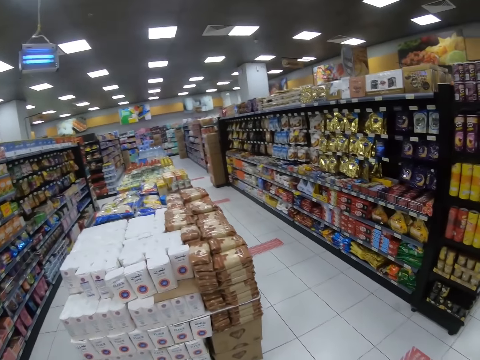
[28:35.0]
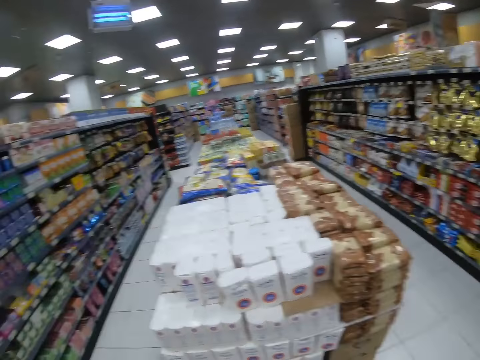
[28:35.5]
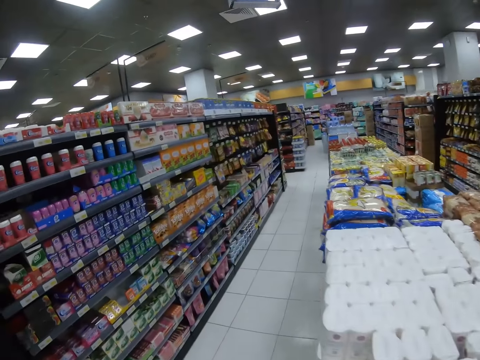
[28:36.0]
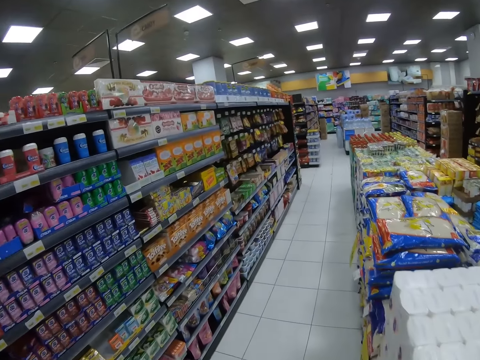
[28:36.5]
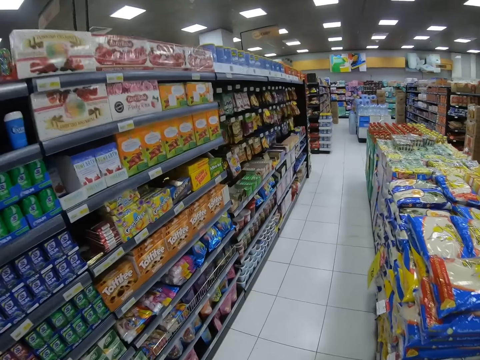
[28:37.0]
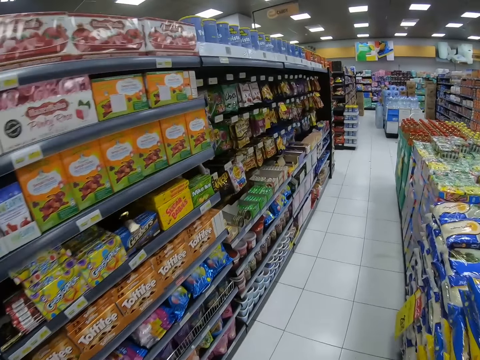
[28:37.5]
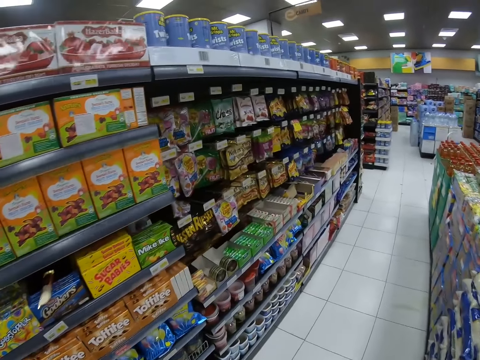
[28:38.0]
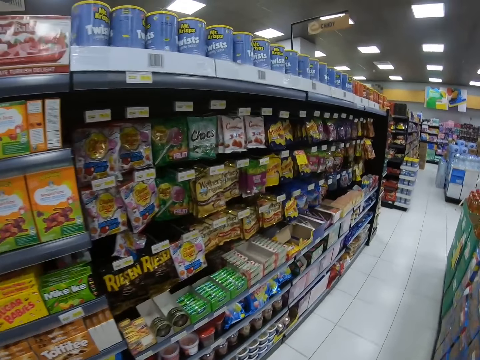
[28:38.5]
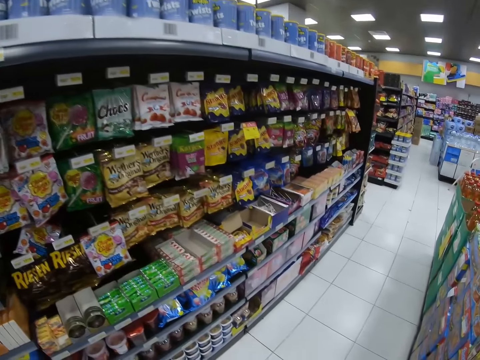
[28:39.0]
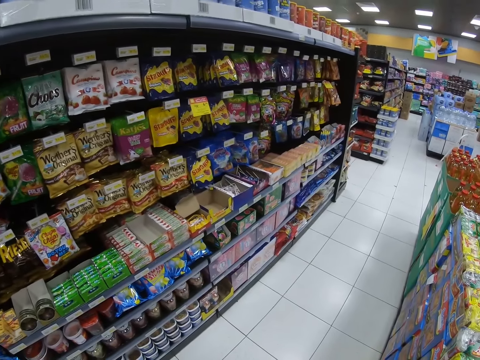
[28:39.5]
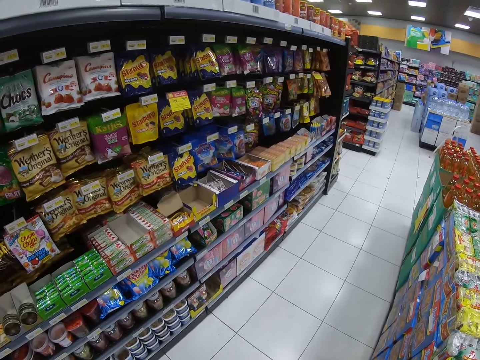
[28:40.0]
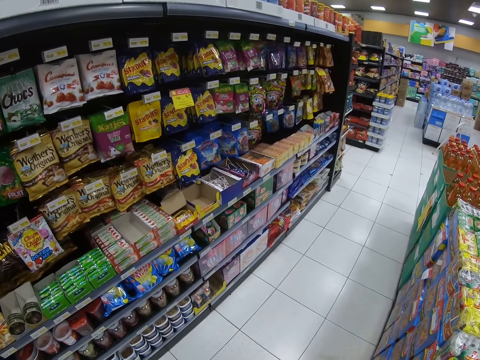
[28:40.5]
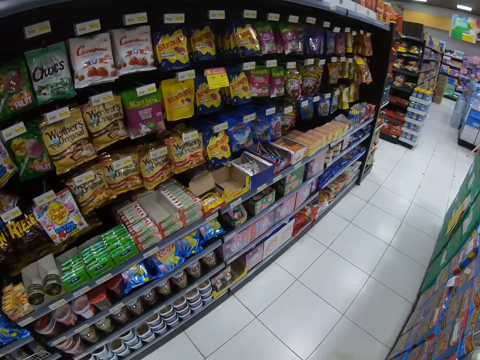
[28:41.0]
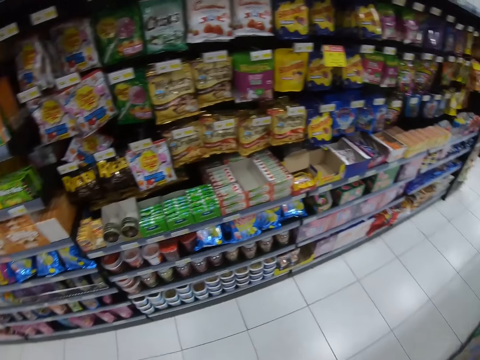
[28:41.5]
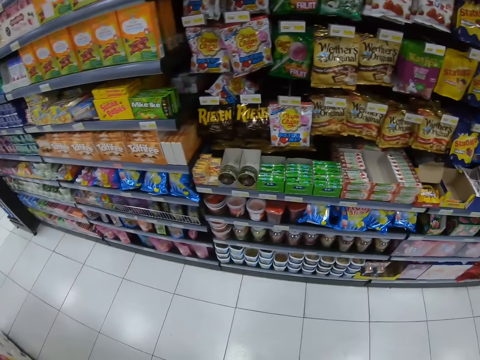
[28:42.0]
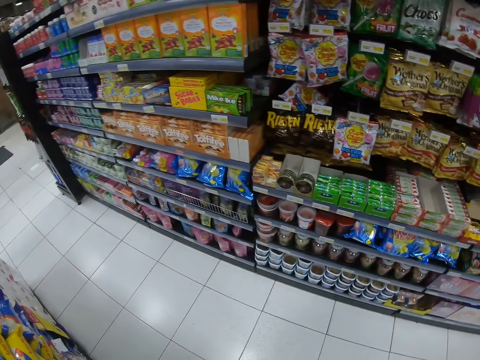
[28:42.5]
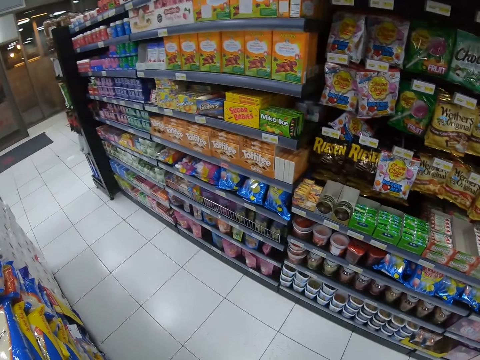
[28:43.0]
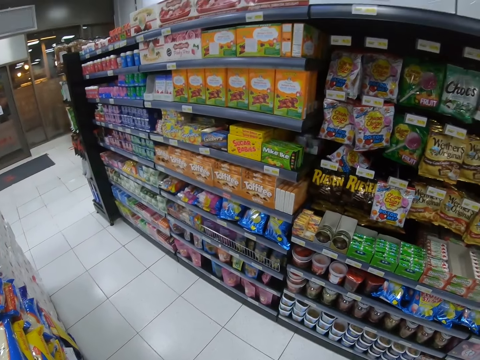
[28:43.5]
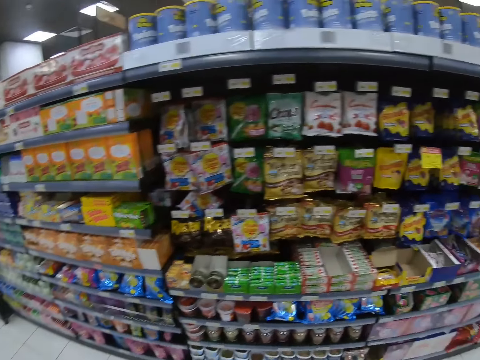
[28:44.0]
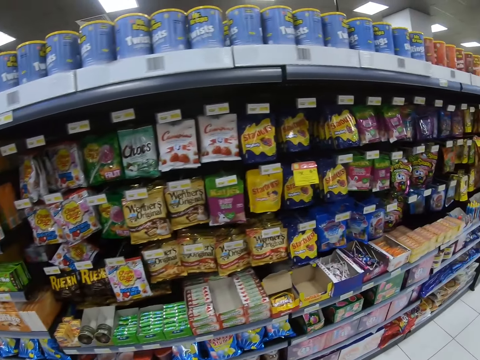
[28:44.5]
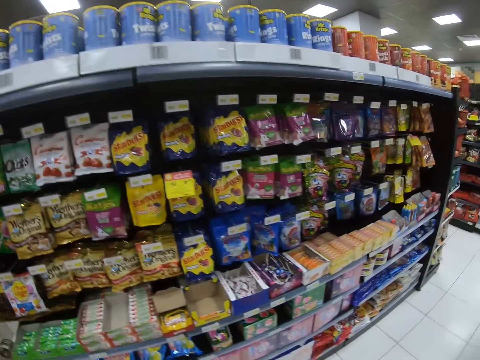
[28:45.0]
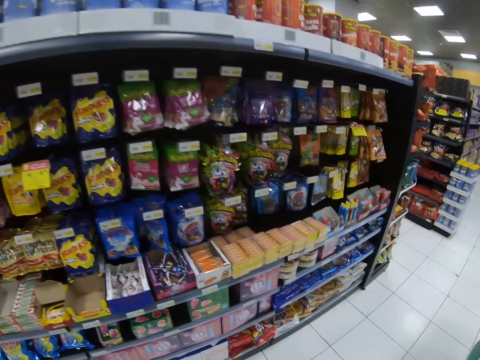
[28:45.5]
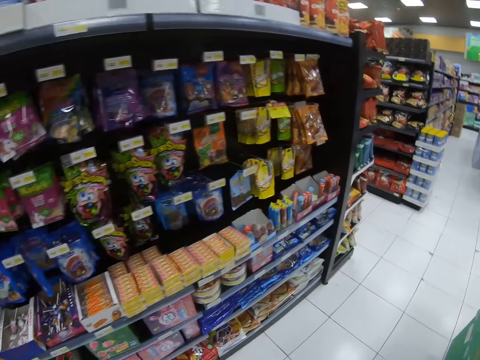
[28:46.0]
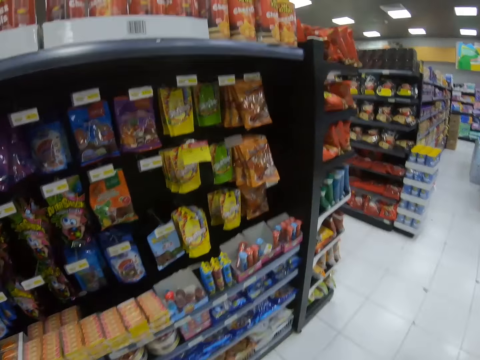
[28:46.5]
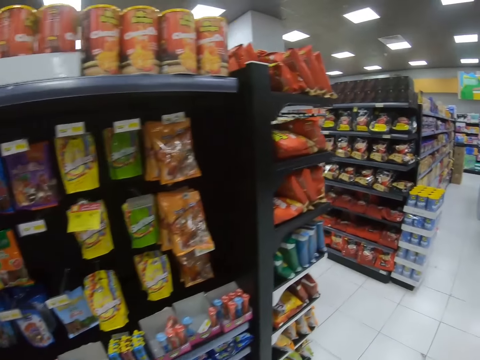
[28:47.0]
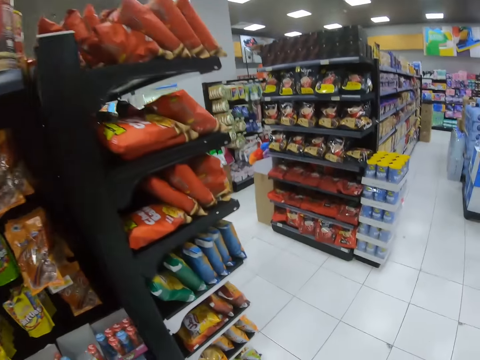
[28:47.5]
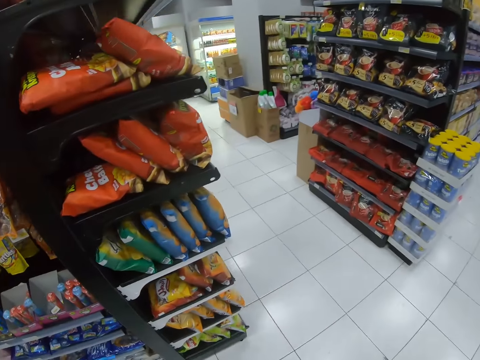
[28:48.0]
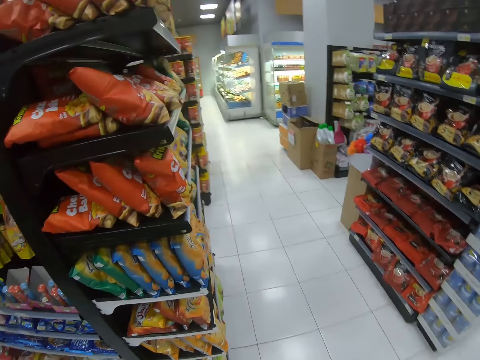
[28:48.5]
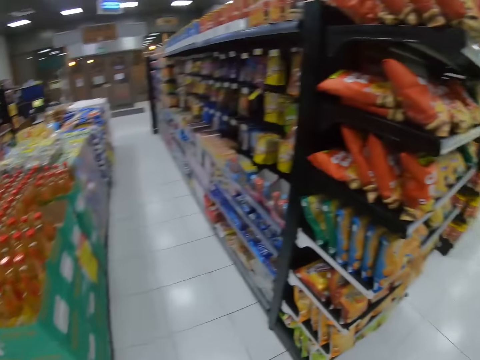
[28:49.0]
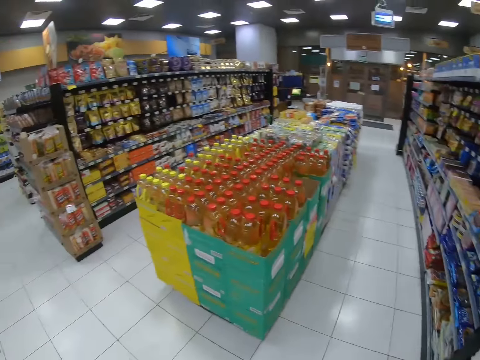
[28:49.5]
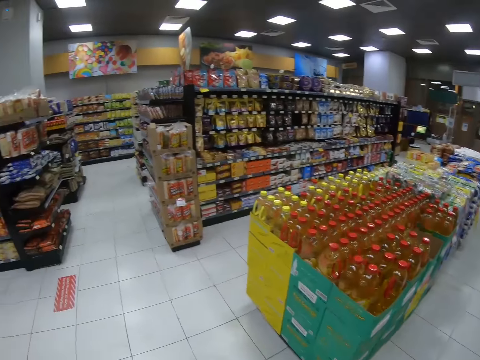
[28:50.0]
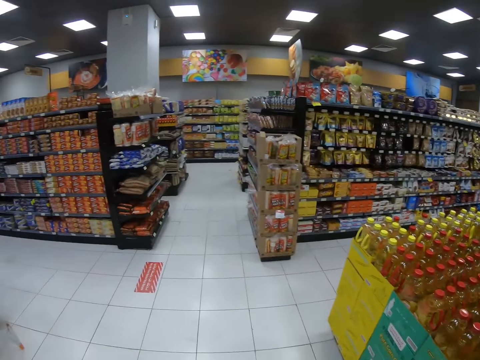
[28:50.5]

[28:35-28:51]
The camera wearer walks around the supermarket. They look around. They walk across the store.

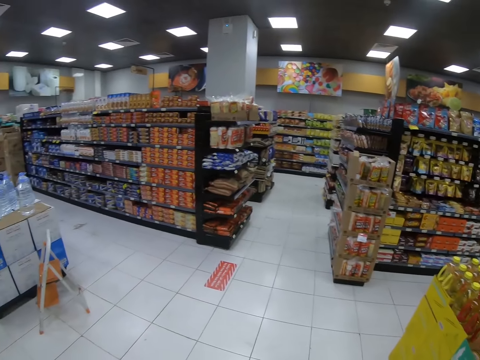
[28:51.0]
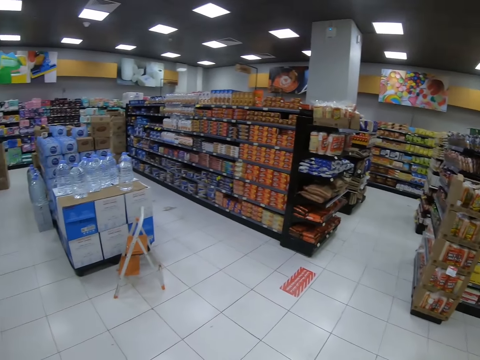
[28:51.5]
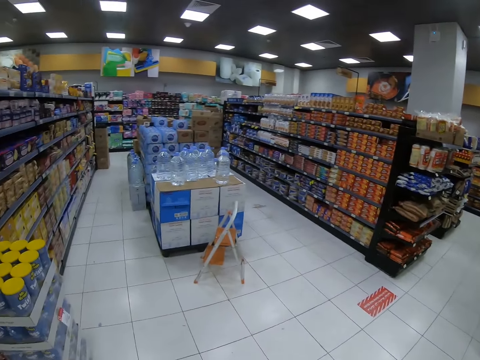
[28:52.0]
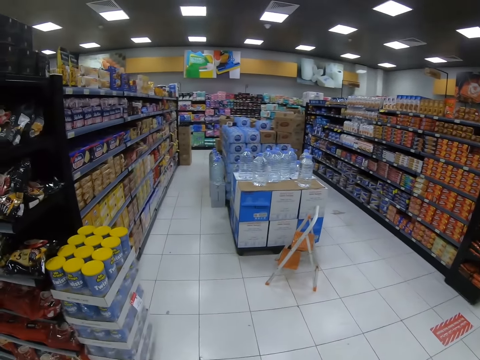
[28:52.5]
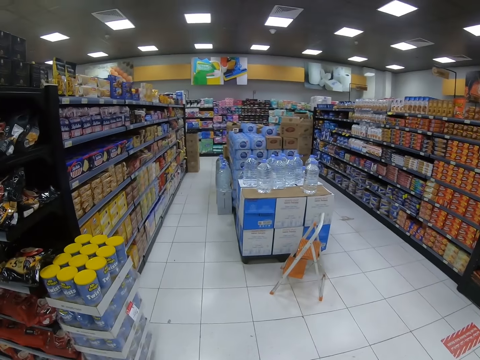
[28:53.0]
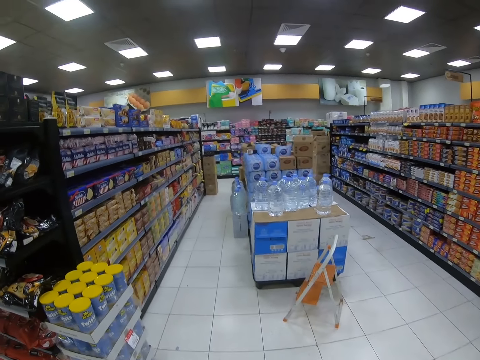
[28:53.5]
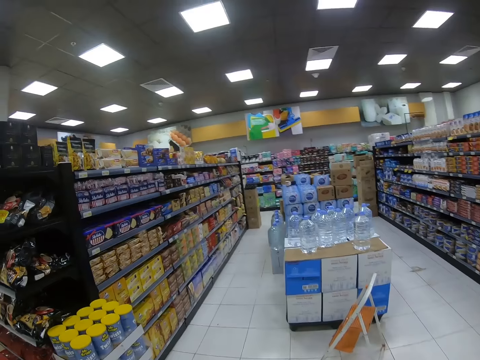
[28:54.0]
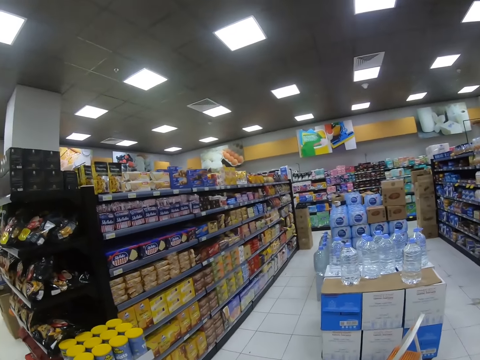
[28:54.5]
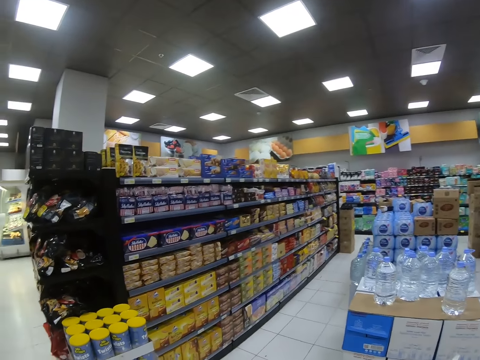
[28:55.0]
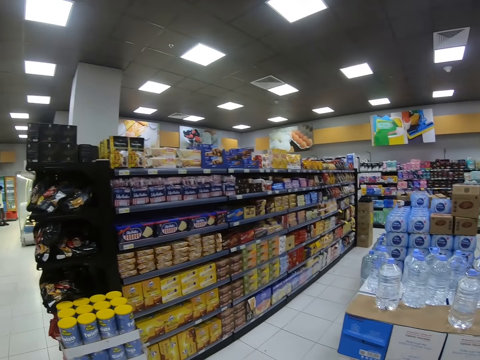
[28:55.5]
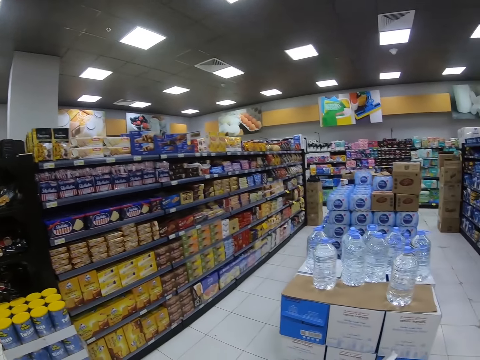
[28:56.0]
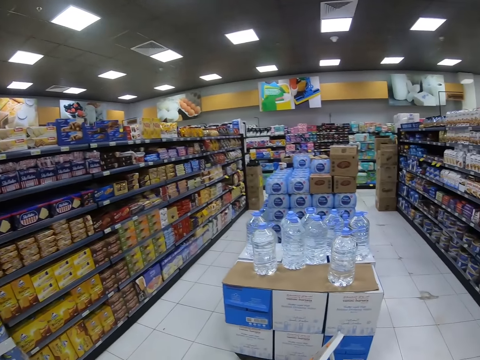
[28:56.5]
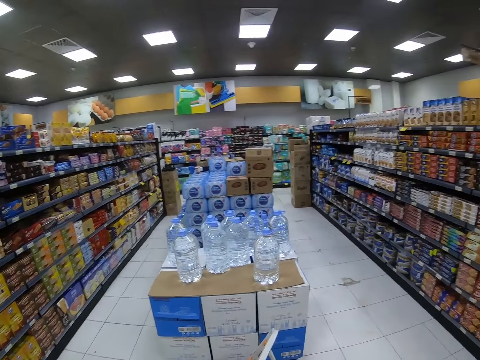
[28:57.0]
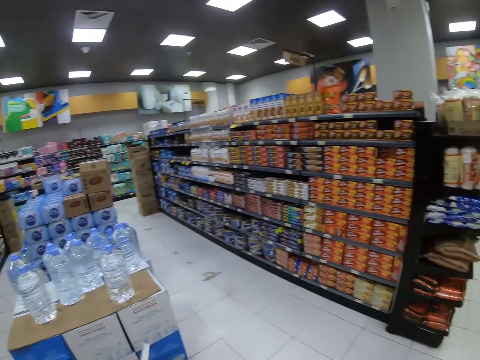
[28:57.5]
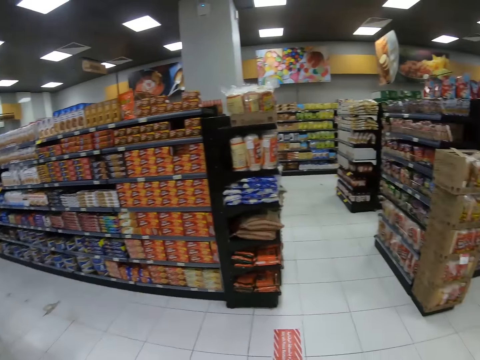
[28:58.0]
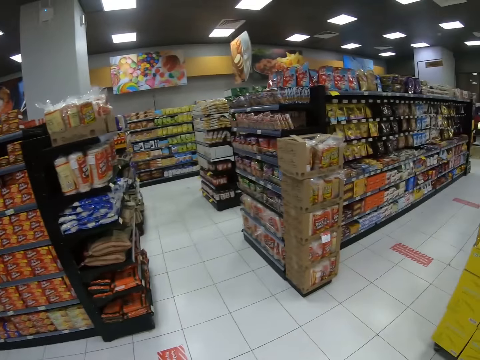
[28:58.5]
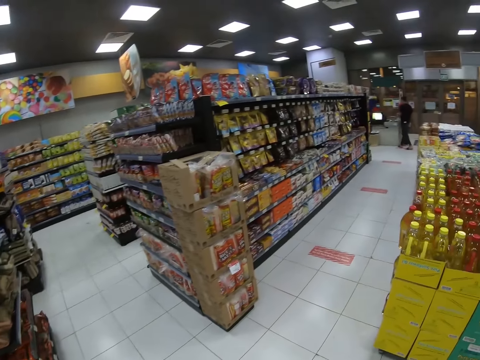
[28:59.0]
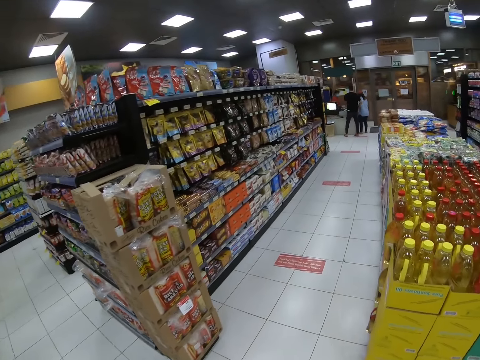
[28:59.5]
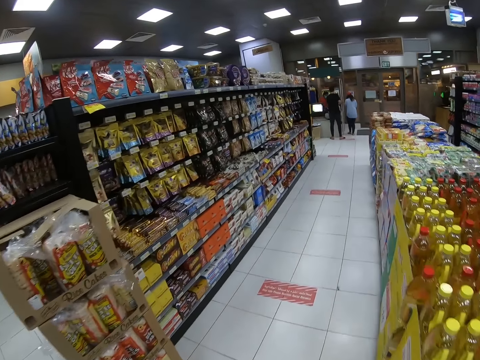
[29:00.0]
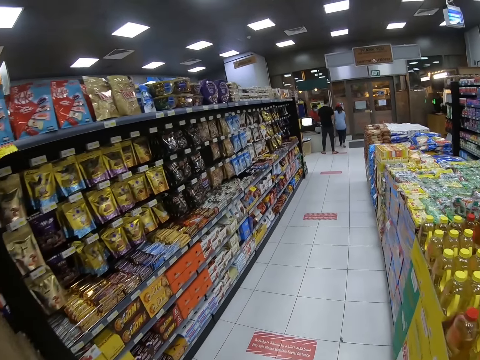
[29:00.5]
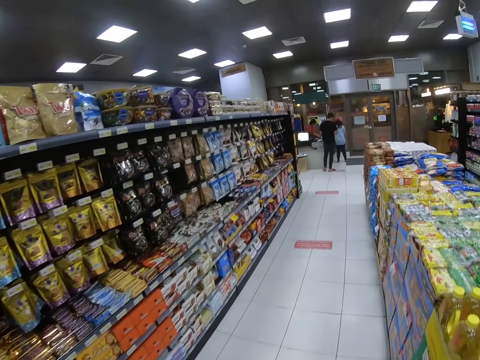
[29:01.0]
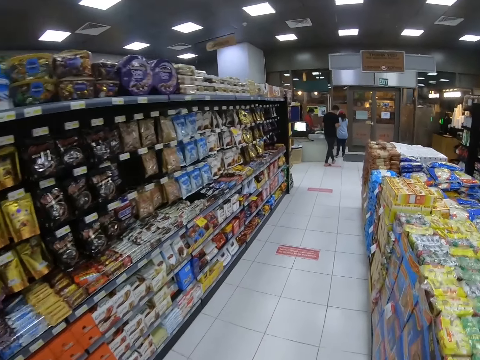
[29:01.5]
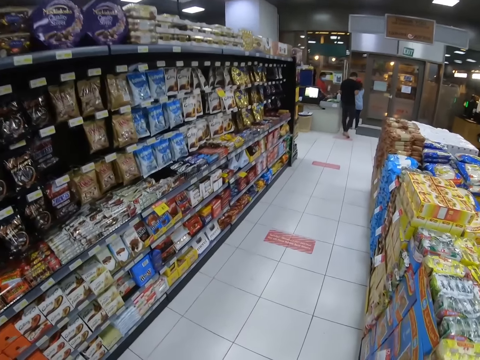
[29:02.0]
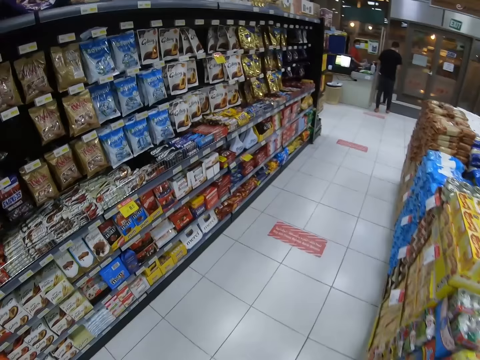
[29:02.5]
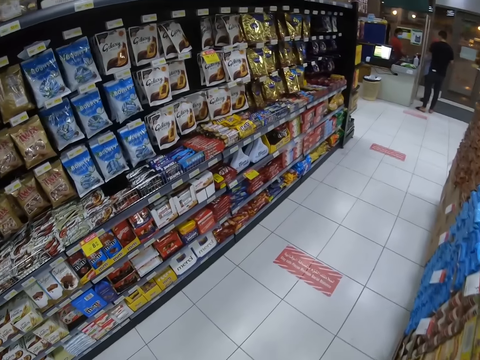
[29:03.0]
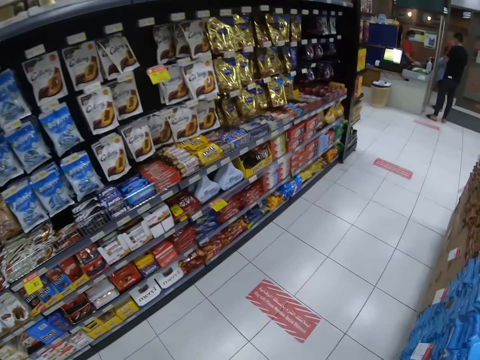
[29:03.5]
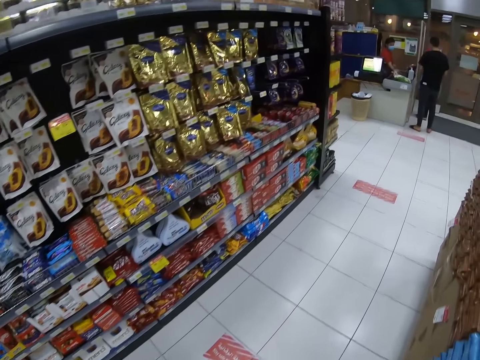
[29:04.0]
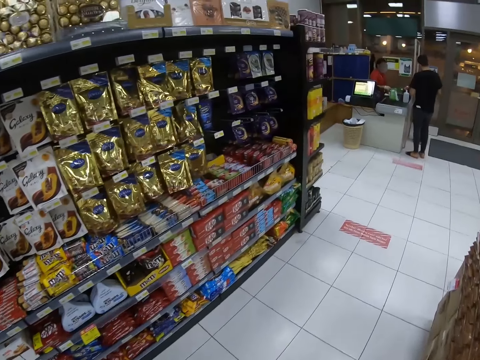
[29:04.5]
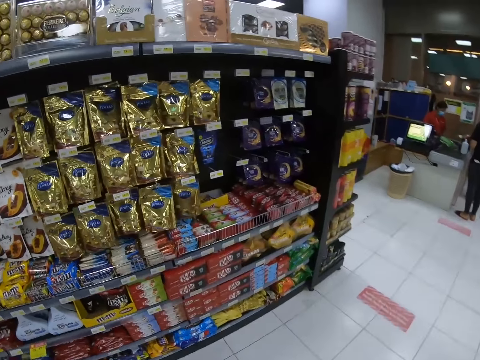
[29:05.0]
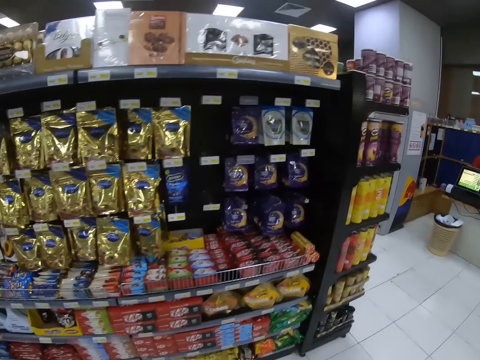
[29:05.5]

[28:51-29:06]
The camera wearer looks around. They look around the supermarket. They walk around the supermarket.
